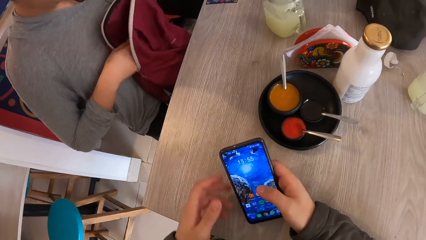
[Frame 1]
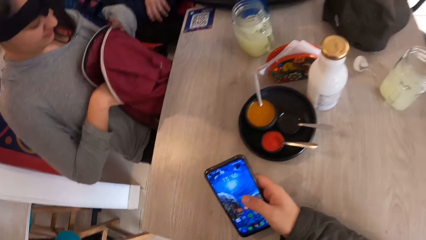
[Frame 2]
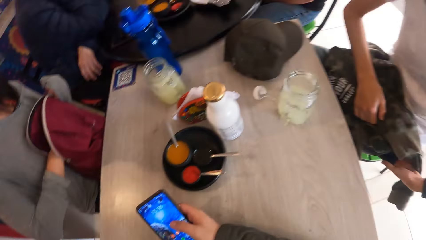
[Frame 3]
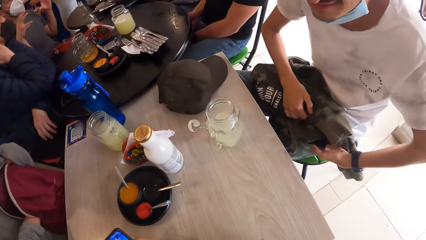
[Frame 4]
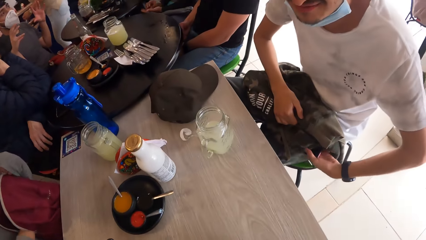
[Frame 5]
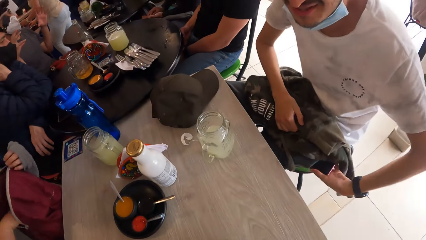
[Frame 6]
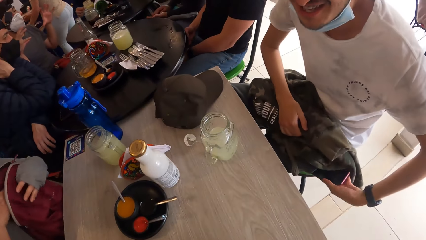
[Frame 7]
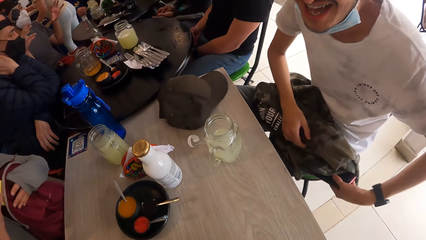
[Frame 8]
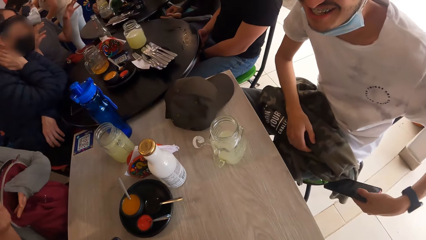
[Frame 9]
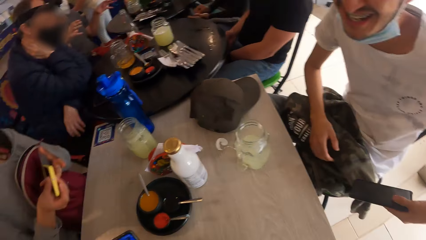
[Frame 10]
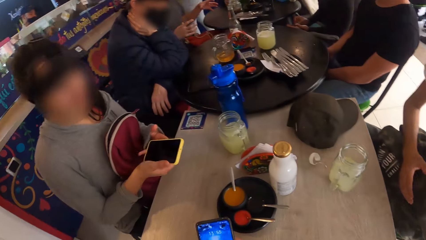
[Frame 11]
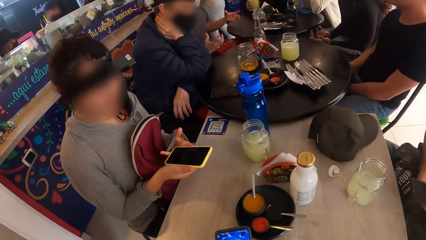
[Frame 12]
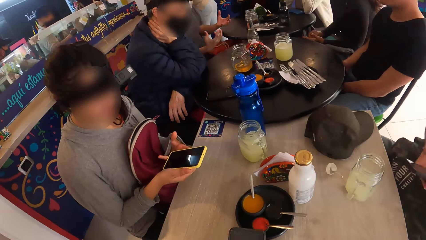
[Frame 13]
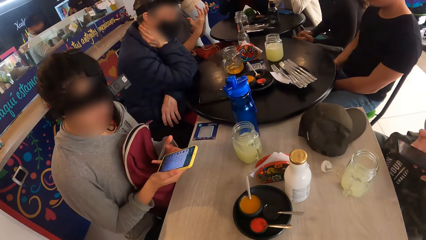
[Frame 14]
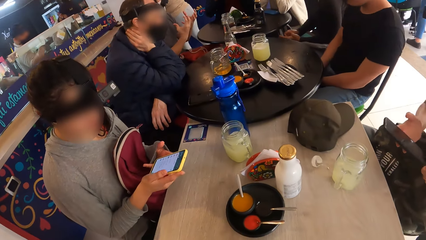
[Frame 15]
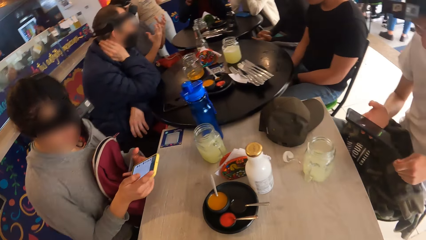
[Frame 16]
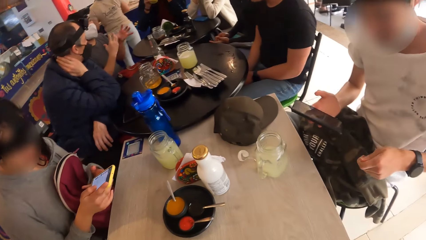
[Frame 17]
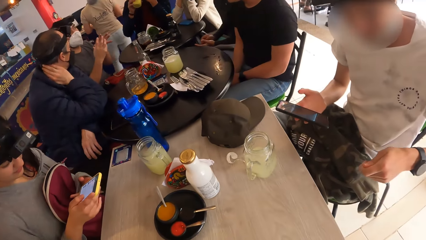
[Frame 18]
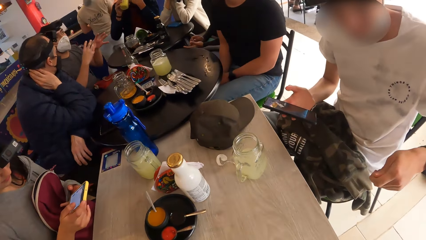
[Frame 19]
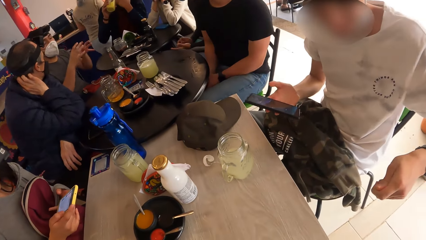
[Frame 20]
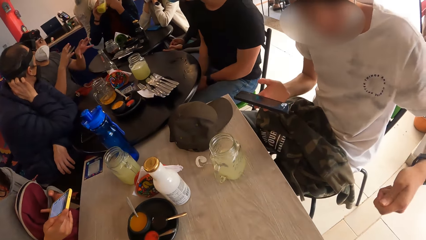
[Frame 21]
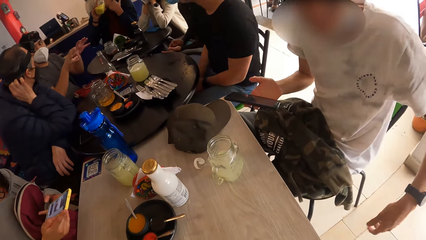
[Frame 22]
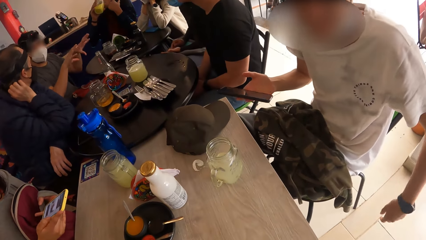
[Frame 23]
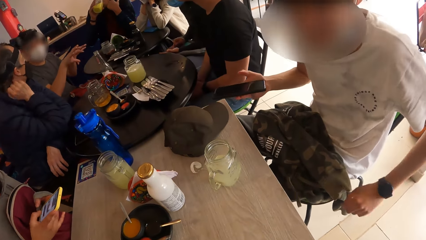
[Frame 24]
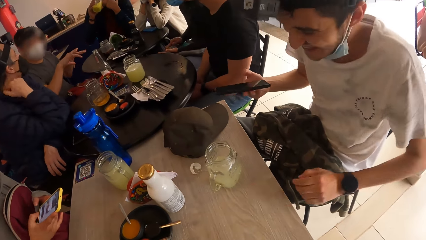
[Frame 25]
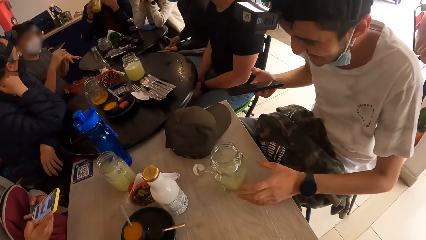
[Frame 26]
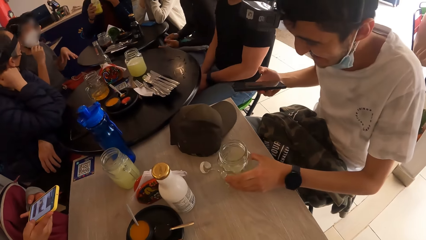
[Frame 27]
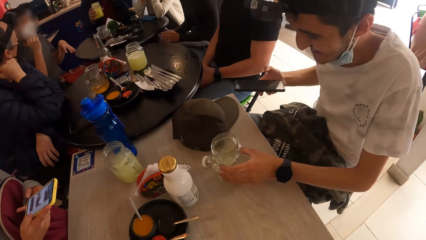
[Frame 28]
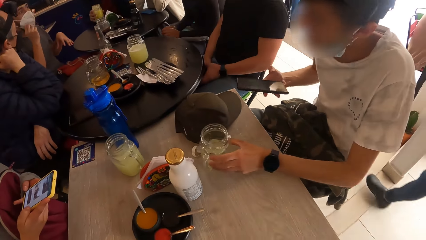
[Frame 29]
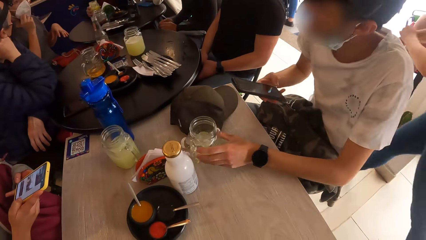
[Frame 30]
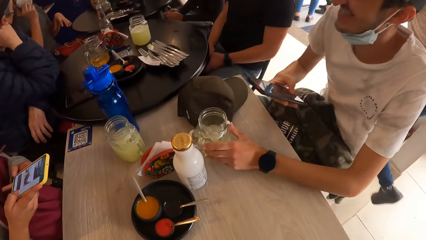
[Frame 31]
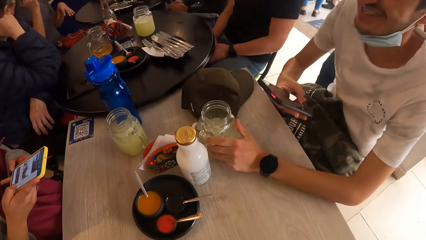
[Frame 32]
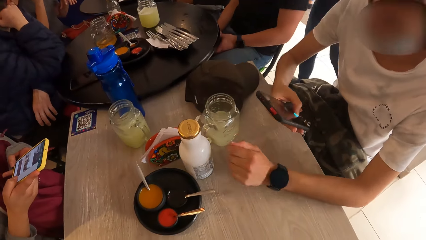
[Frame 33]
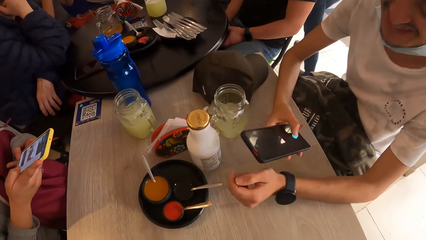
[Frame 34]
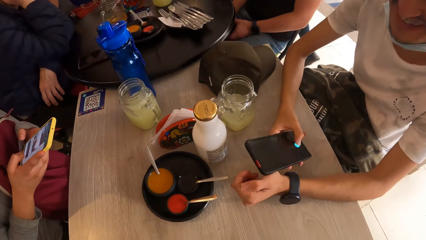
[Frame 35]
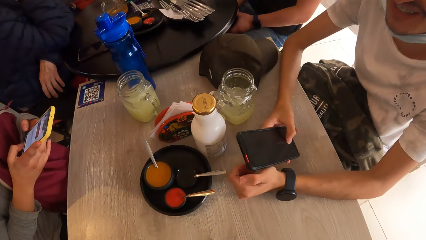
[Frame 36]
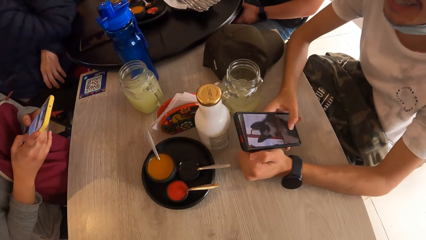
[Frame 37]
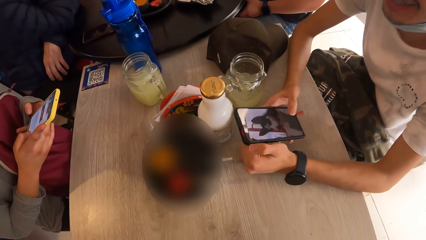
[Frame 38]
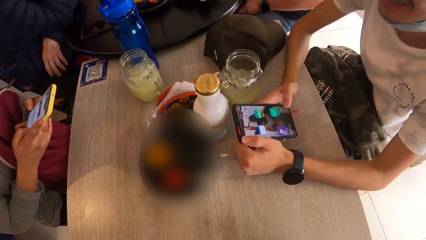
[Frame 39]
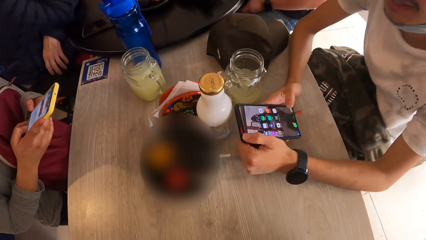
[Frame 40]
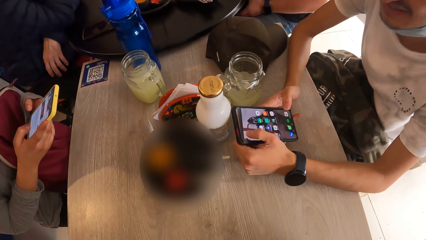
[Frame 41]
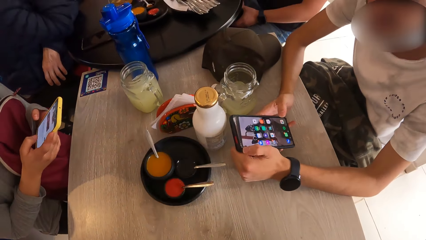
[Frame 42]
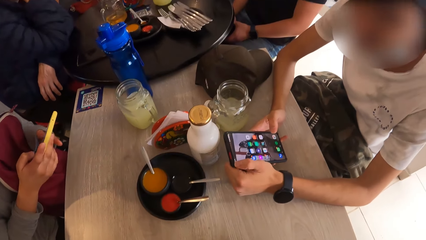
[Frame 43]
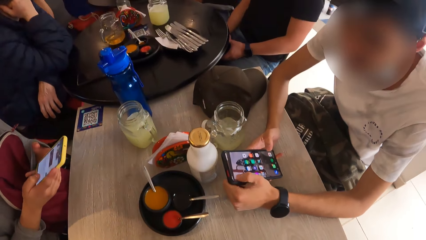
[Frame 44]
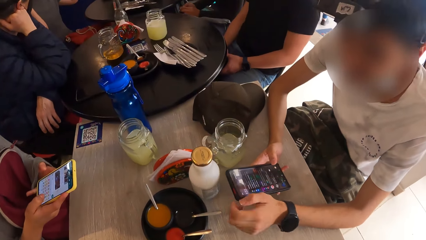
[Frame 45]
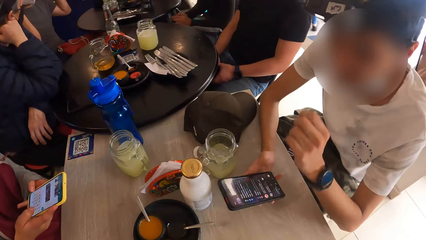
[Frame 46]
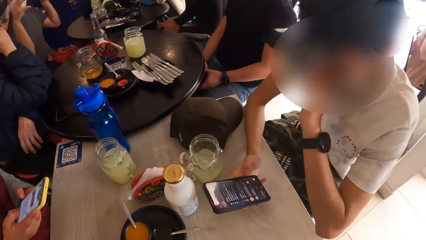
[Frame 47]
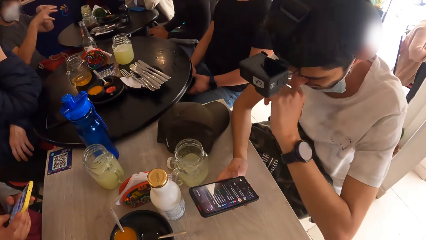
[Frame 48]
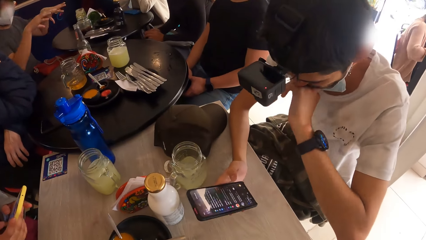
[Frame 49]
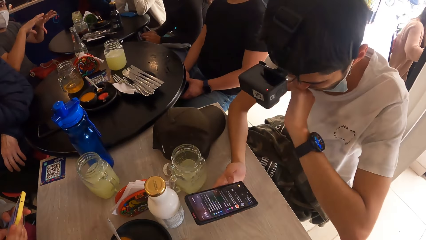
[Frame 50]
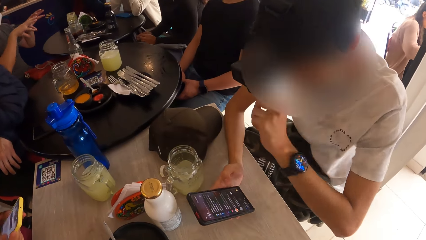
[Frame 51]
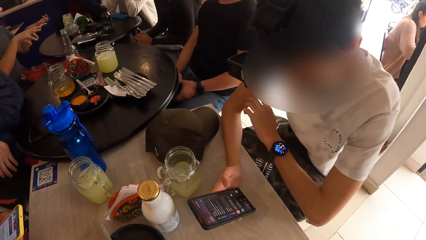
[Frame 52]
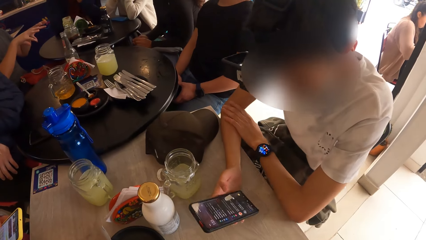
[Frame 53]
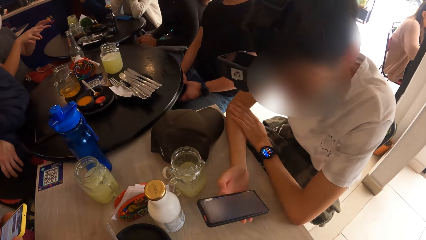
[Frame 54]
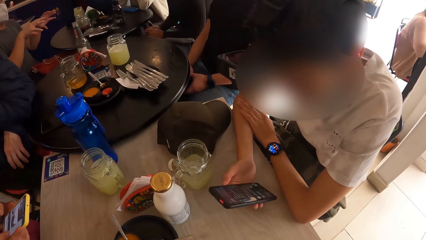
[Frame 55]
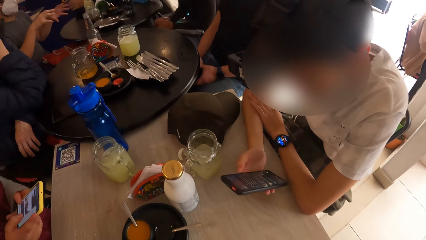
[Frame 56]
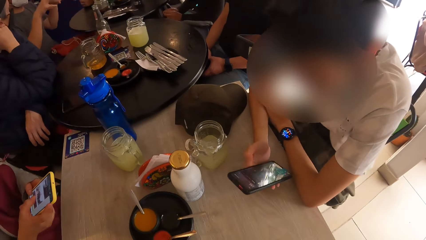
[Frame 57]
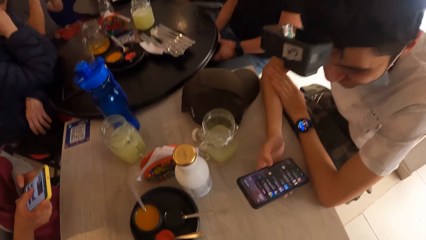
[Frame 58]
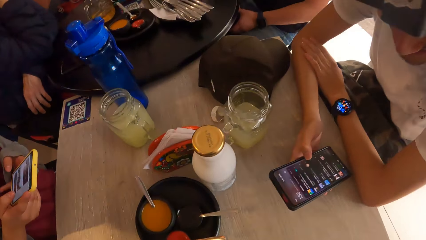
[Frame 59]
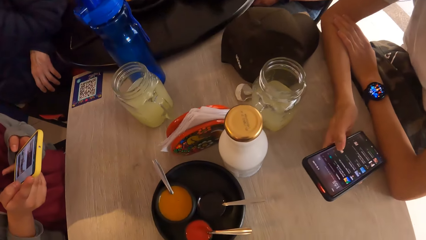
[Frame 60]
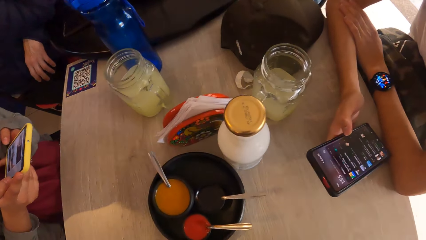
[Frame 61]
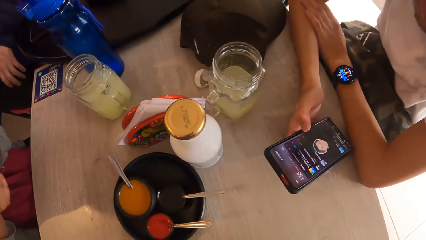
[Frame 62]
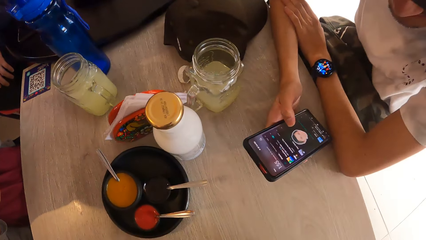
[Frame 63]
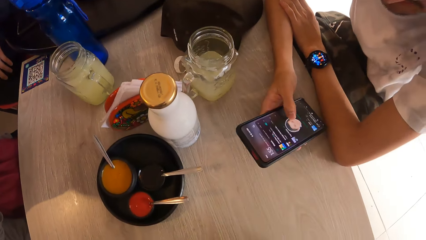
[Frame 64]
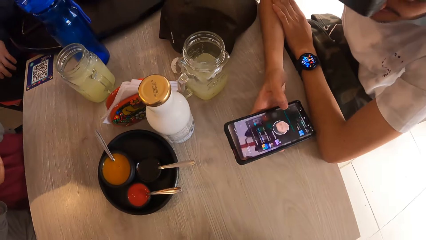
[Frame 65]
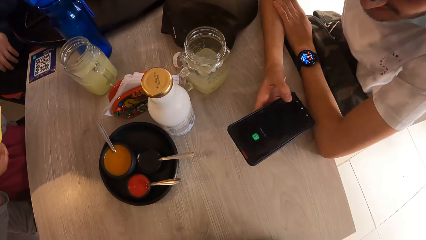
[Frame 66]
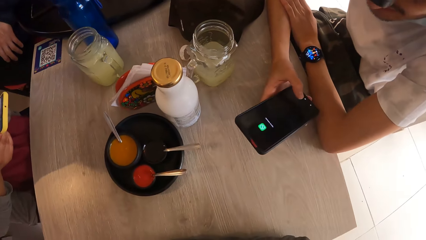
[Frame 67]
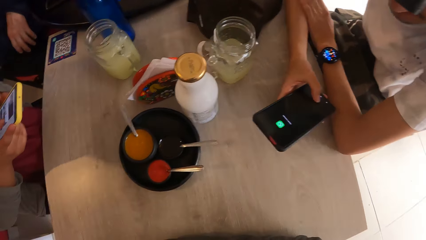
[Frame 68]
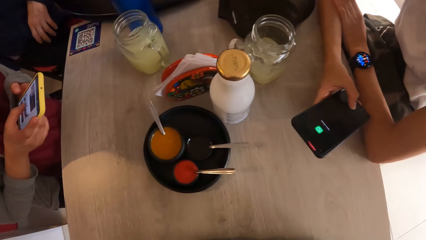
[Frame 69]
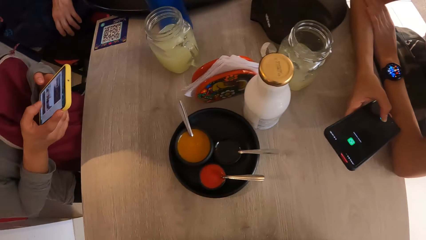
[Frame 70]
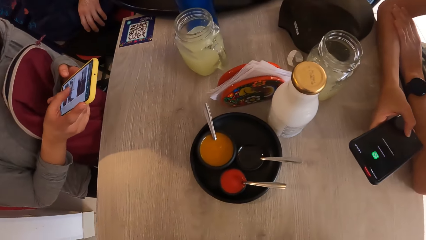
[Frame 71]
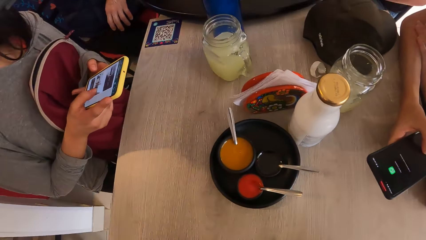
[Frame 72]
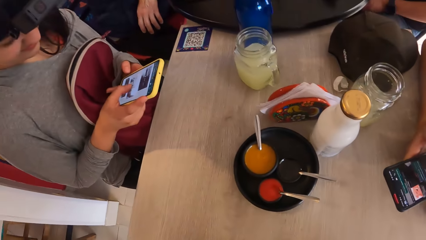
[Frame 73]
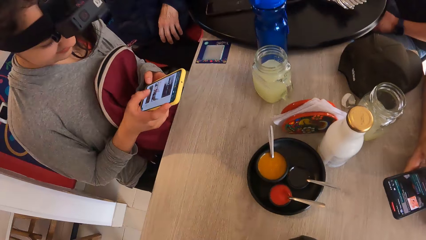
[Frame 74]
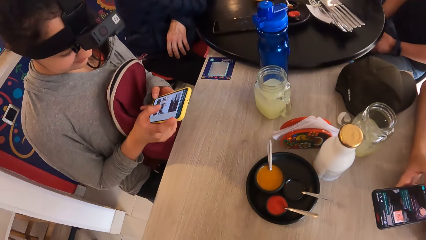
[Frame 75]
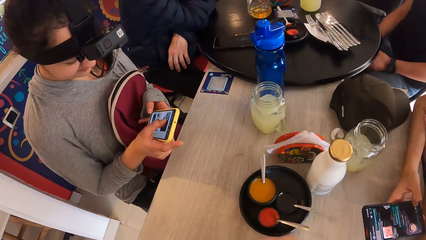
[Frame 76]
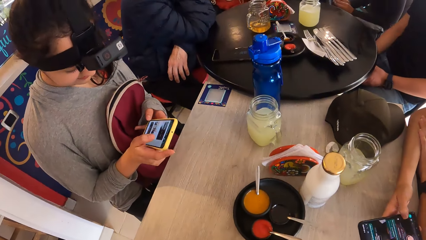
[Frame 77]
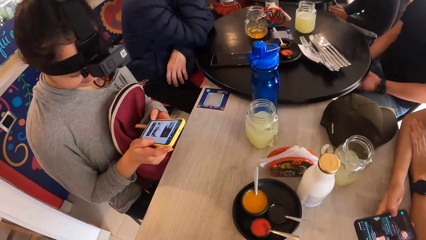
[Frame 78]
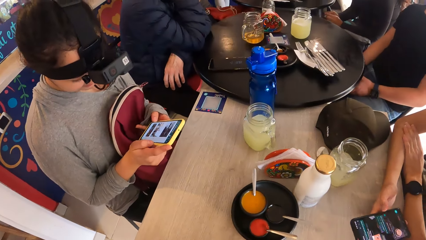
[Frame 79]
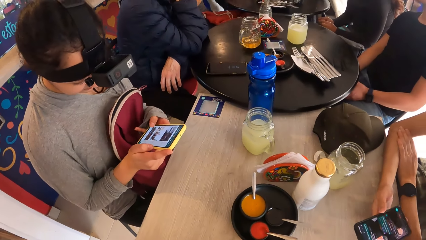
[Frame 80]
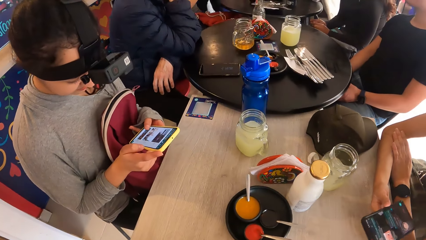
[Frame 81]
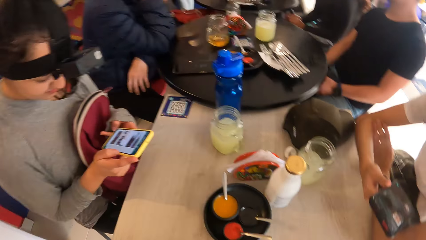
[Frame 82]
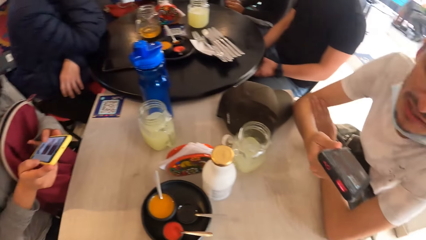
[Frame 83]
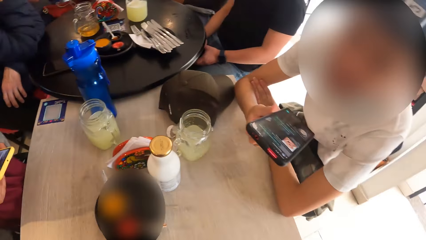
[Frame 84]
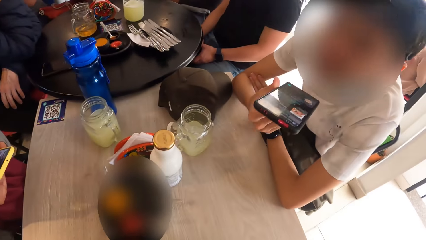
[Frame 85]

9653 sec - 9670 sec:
The woman searches through the bag with her right hand. A man talks to the camera wearer. The man picks a phone from a bag on his laps with his left hand. The woman pulls a phone out of the bag with her right hand. The woman operates the phone in her hands. The man passes the phone from his left hand to his right hand. The man operates his phone. The man pushes a glass on the table. The man adjusts the jar on the table with his left hand. The man places his hands on the table. The man operates the phone in his hands. The man touches his mouth with his left hand. The man wipes his face with a hand. The man drops the hand from his face. The man places his left hand on his right arm. The man operates the phone in his right hand. The woman operates the phone.
